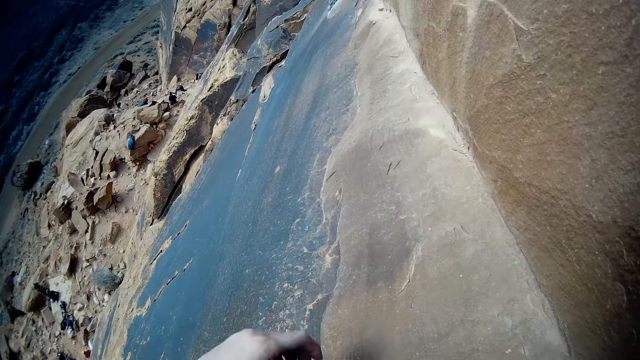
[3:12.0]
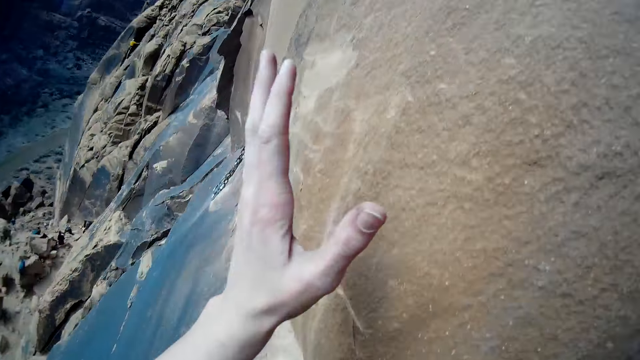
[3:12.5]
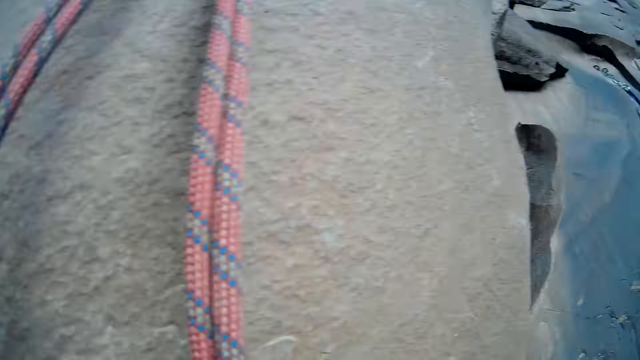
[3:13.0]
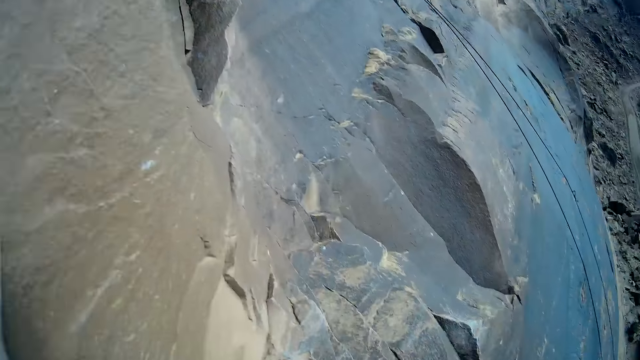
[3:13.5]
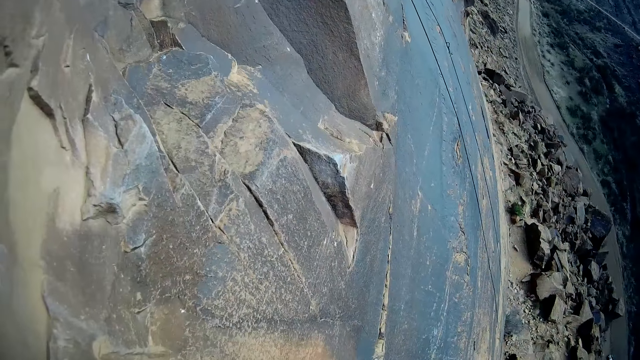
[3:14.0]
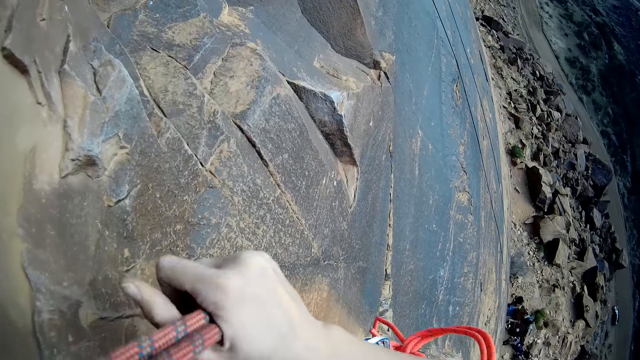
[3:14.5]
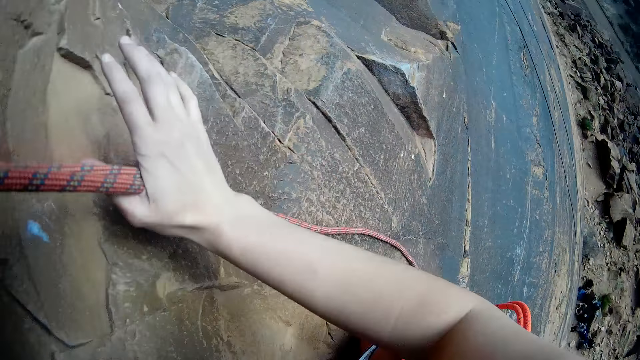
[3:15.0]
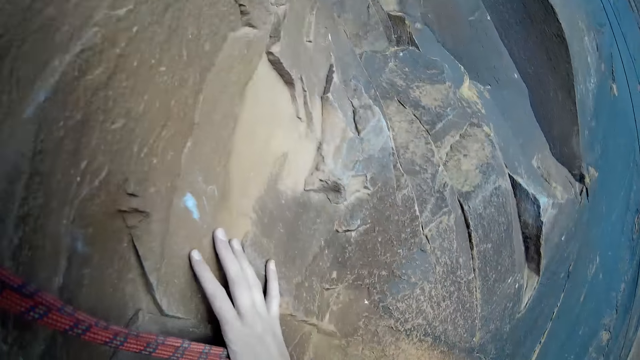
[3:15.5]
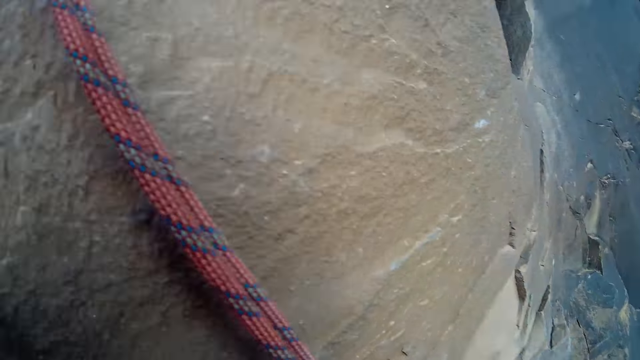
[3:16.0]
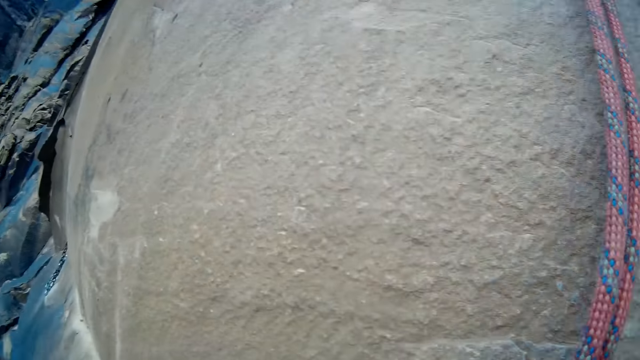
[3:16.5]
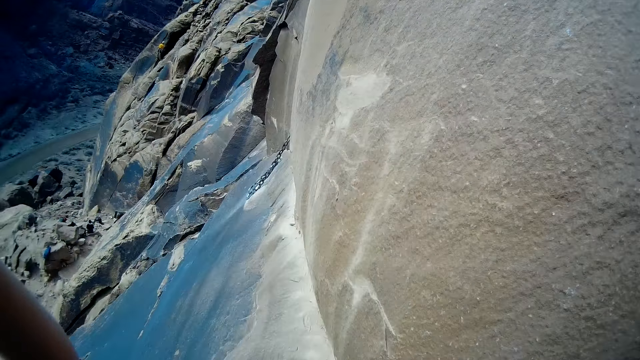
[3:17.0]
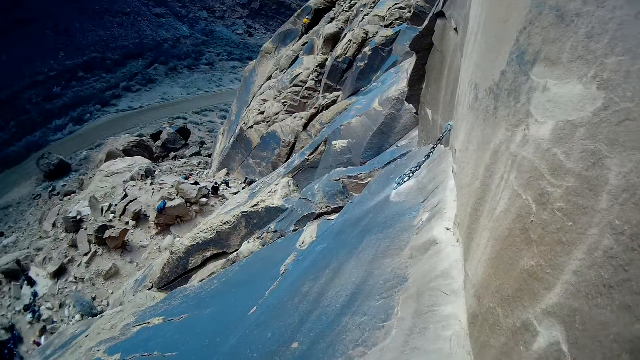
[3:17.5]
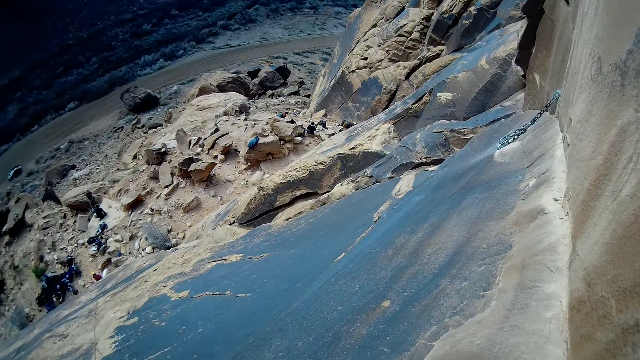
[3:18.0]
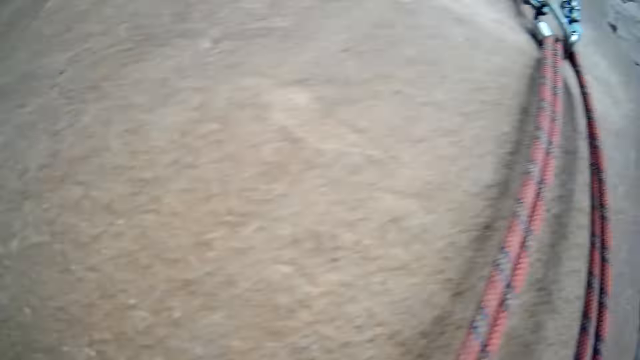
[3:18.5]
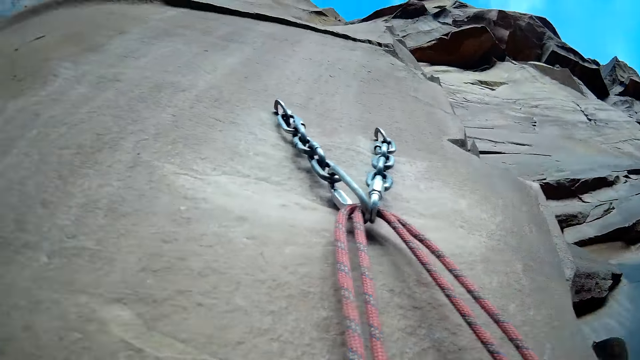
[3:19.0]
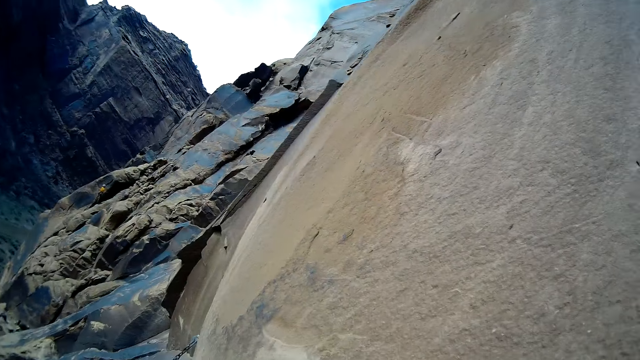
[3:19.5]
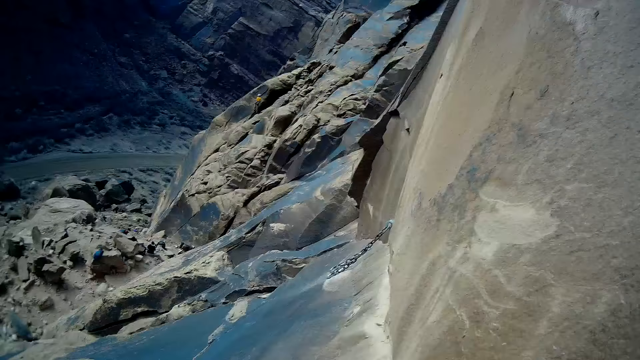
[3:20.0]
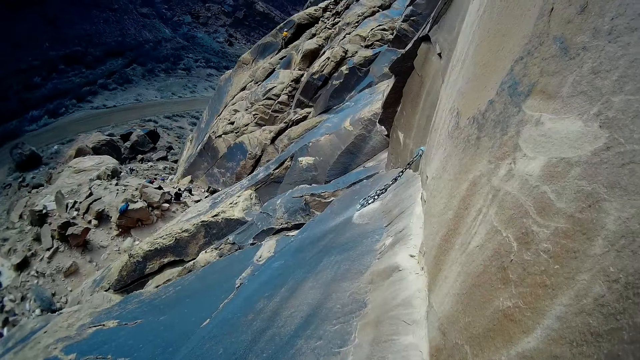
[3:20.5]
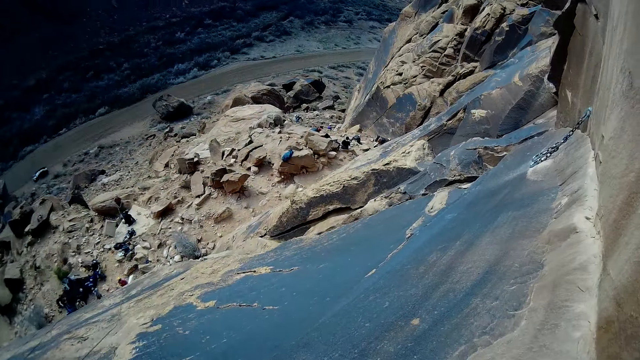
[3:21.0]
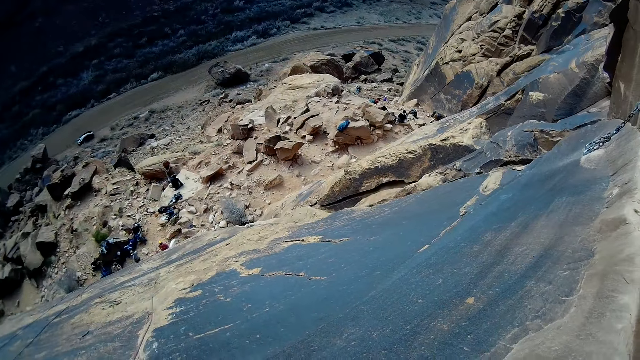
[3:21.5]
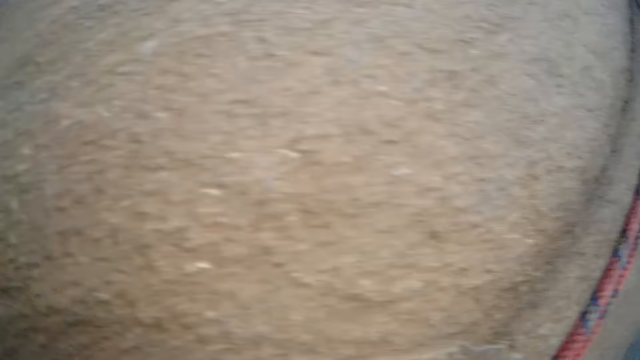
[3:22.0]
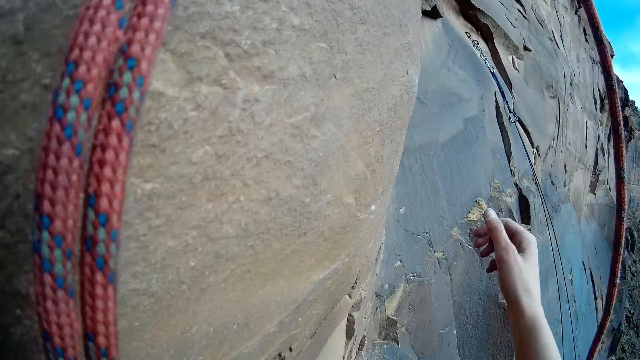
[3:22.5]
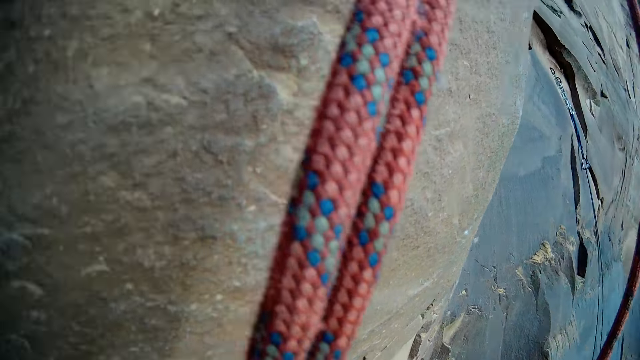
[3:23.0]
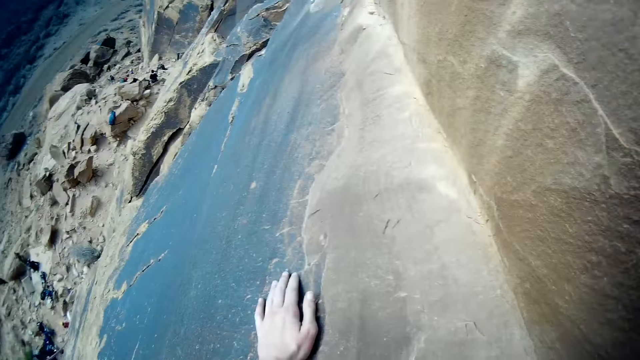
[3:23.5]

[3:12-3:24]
The camera wearer holds the rock. They hold the climbing rope. They look on the locked chains. A person climbs the mountain.

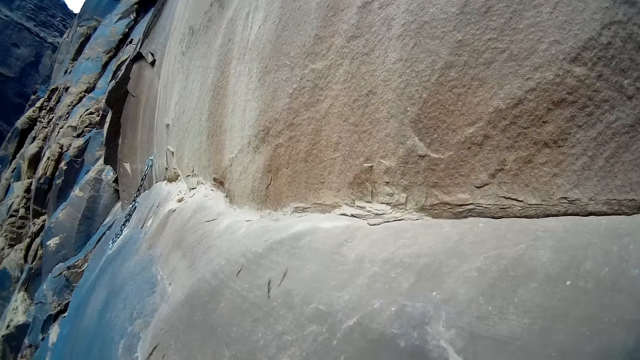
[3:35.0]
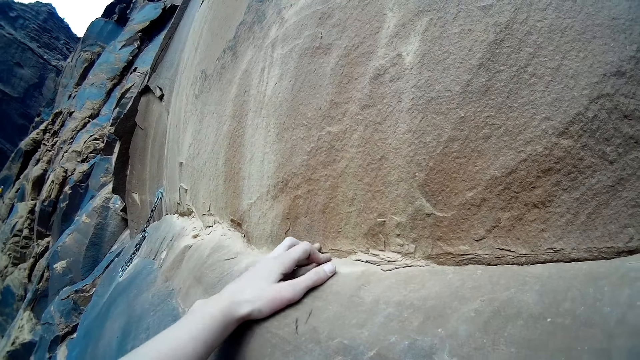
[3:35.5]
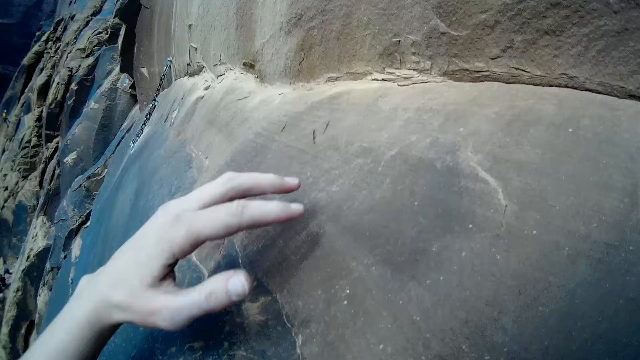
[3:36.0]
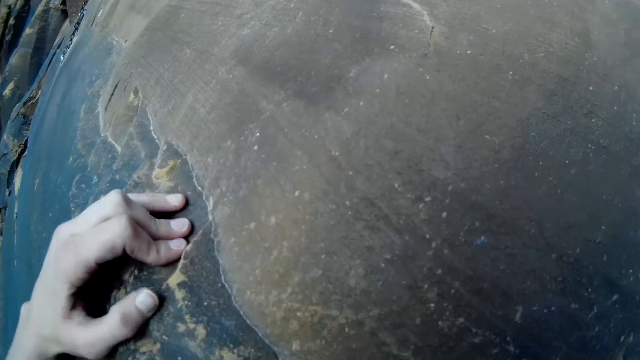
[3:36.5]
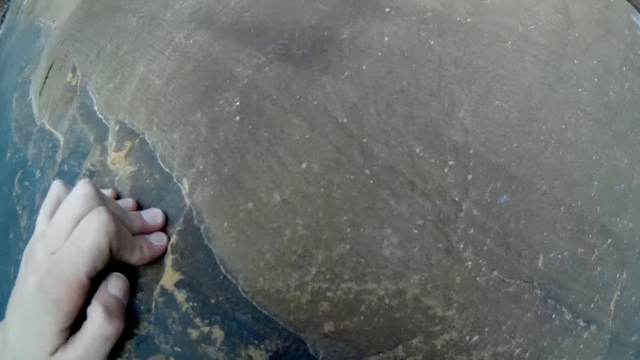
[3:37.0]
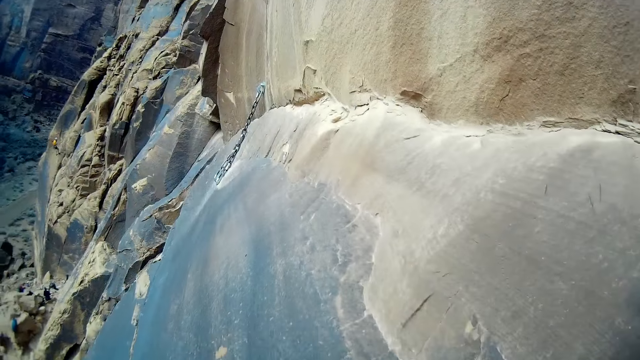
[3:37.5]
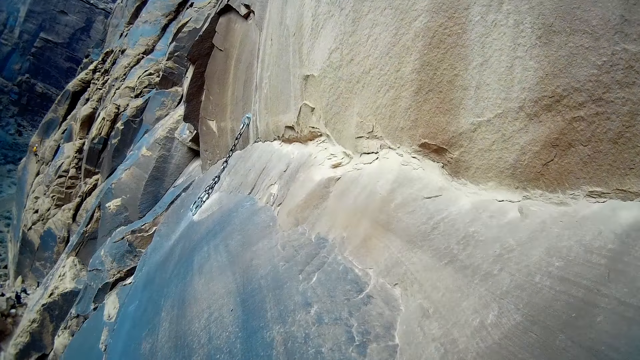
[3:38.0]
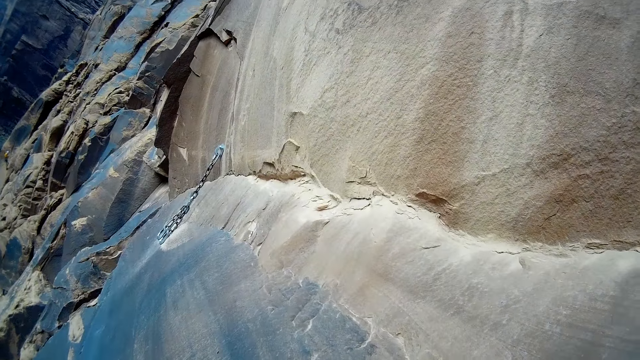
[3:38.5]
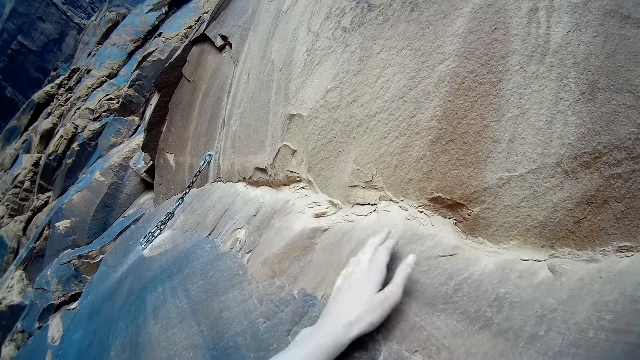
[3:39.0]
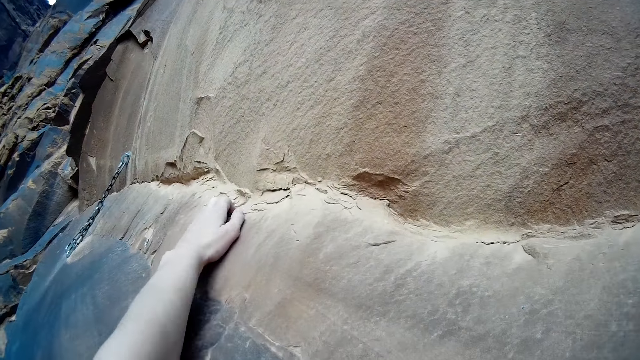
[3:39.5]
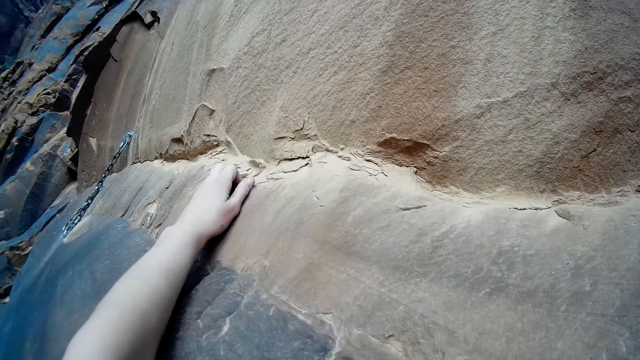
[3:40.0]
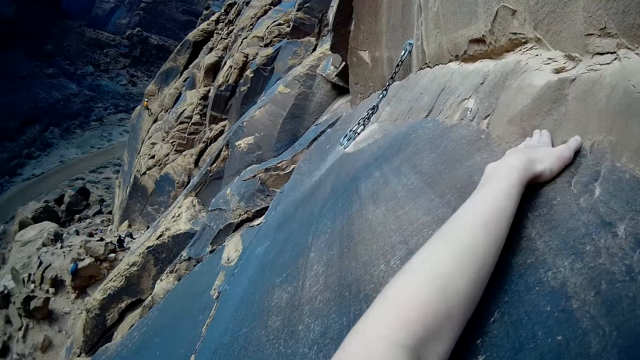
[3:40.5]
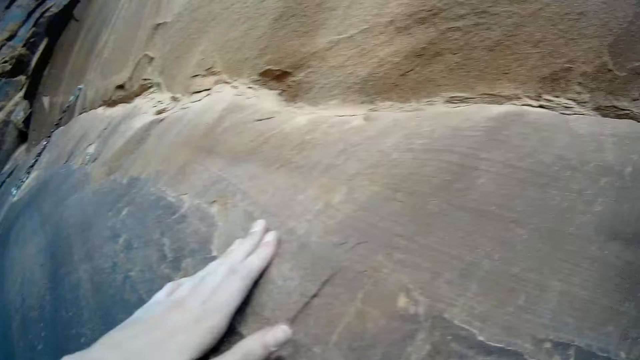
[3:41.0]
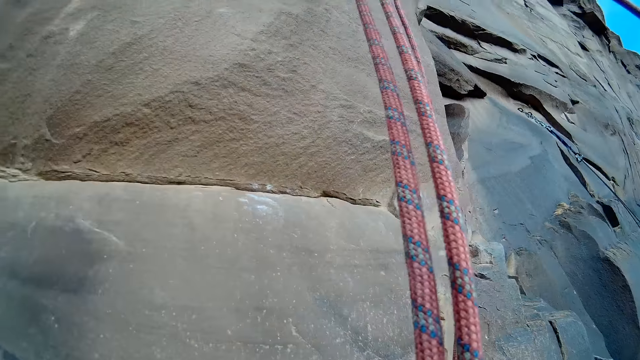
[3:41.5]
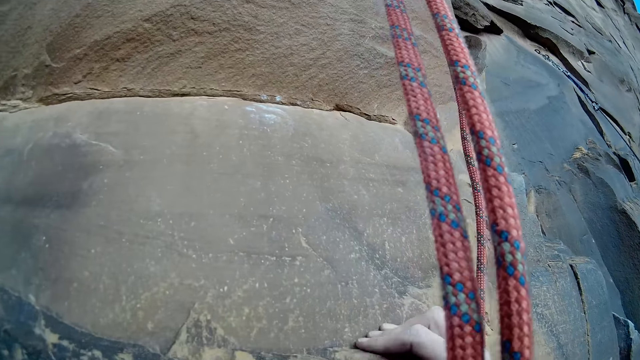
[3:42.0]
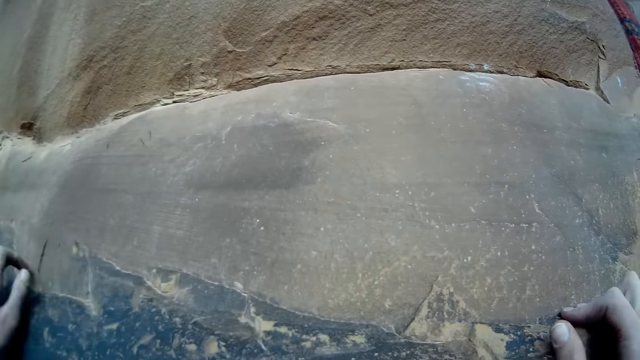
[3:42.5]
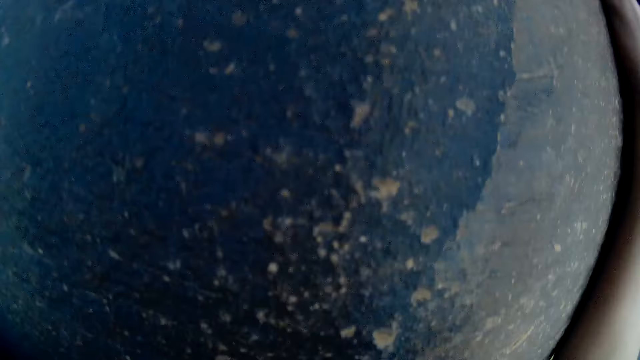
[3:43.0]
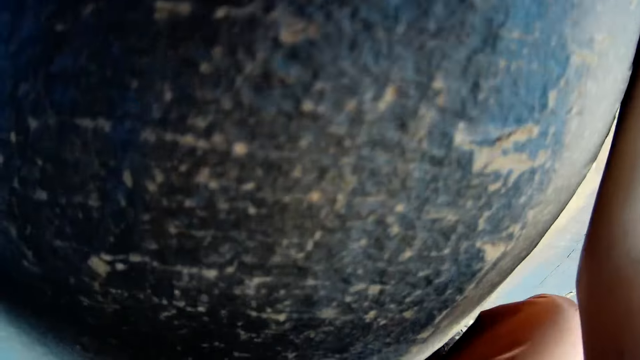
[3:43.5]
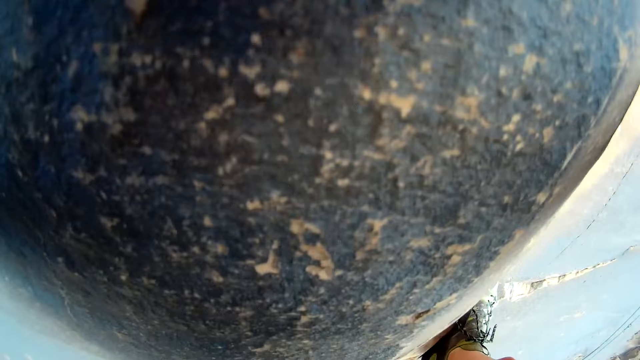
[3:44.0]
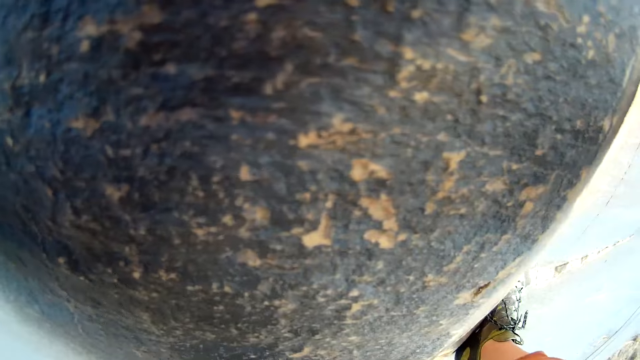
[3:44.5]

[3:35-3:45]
The camera wearer holds the rock. He looks at the chains. He climbs the mountain with the rope in his hand. He holds the rock.
